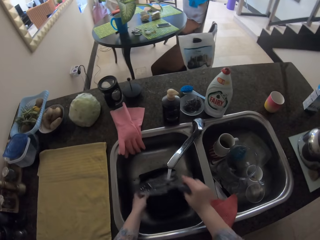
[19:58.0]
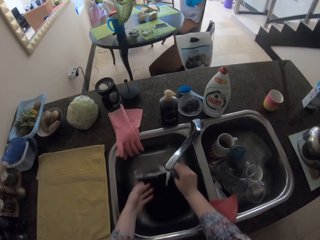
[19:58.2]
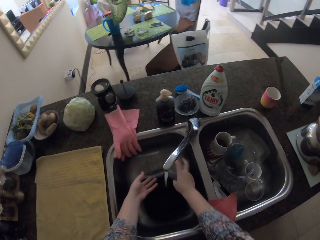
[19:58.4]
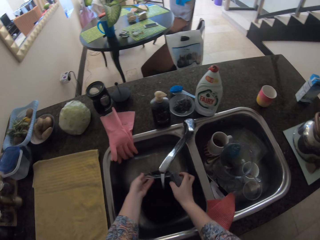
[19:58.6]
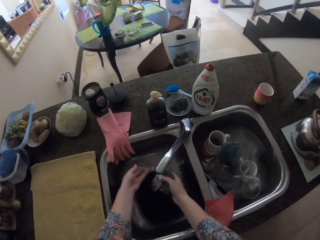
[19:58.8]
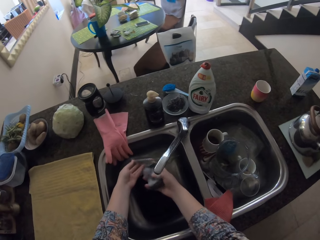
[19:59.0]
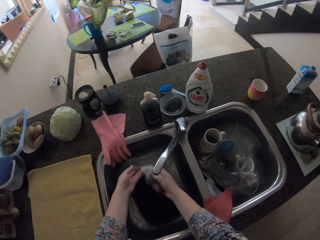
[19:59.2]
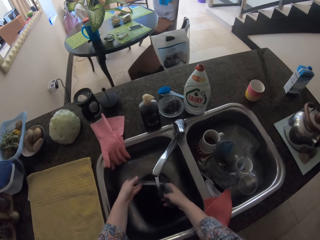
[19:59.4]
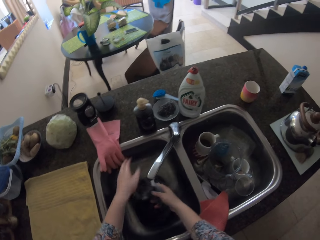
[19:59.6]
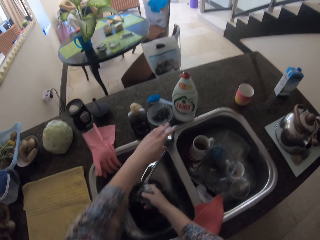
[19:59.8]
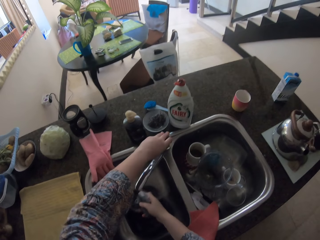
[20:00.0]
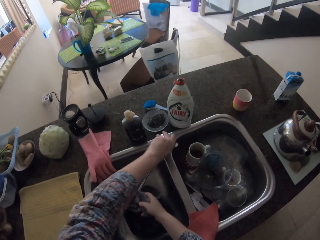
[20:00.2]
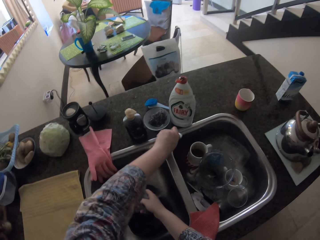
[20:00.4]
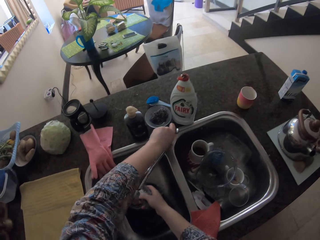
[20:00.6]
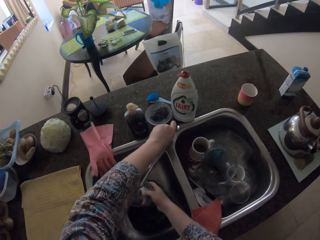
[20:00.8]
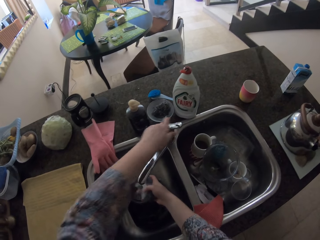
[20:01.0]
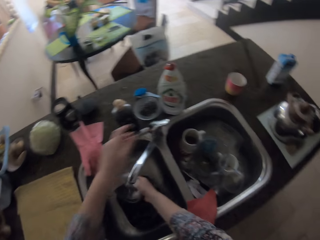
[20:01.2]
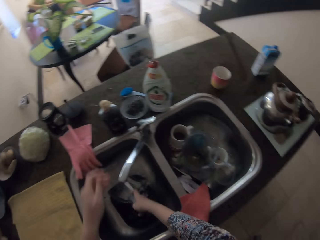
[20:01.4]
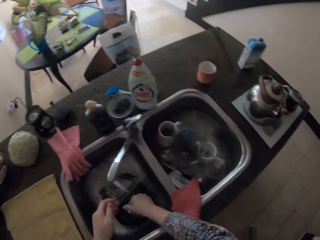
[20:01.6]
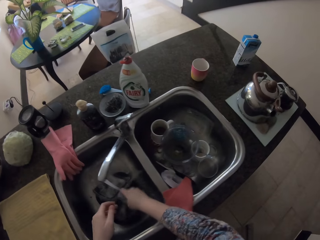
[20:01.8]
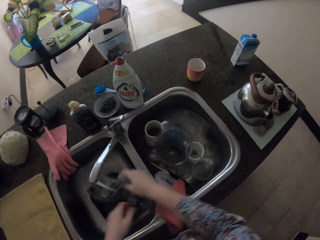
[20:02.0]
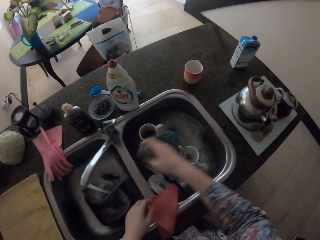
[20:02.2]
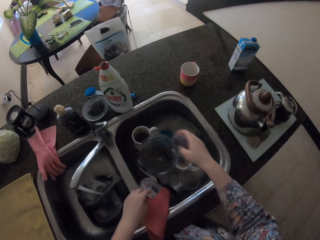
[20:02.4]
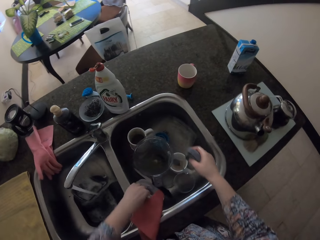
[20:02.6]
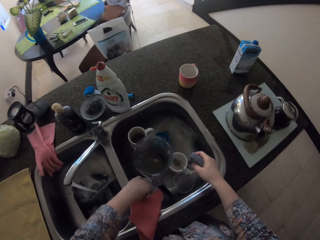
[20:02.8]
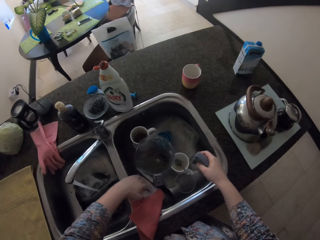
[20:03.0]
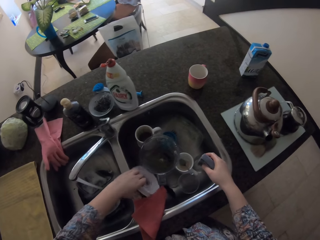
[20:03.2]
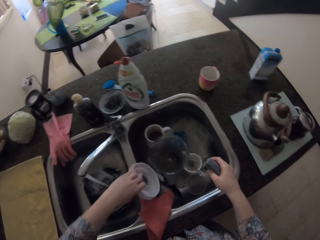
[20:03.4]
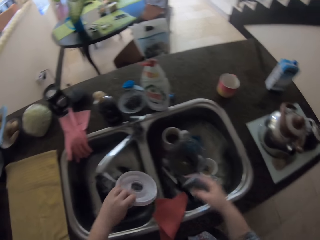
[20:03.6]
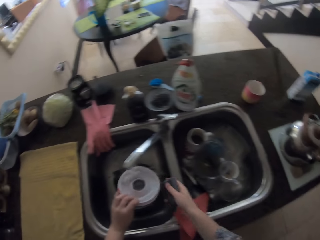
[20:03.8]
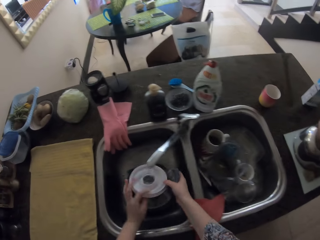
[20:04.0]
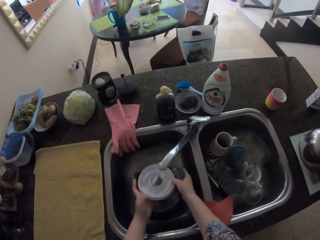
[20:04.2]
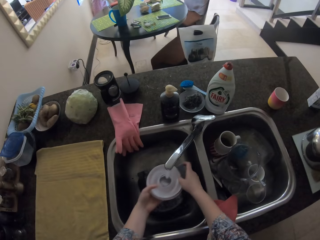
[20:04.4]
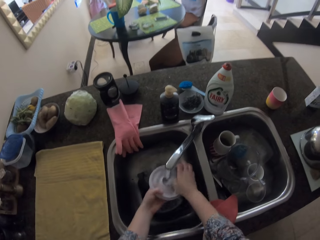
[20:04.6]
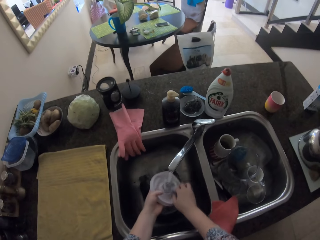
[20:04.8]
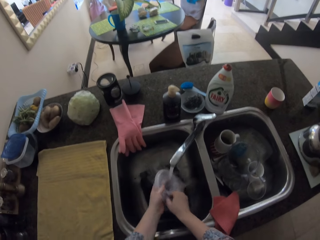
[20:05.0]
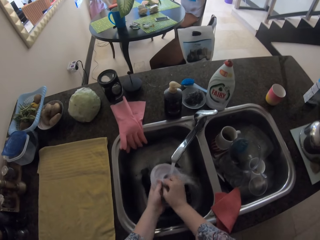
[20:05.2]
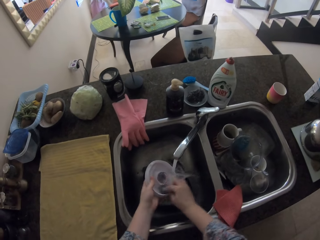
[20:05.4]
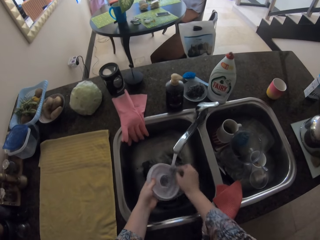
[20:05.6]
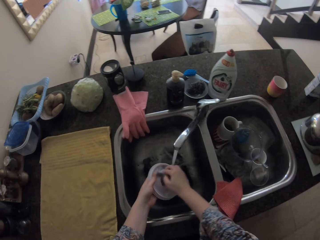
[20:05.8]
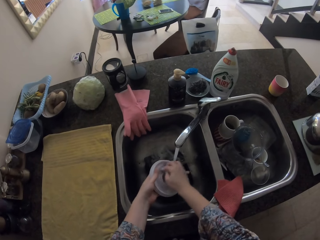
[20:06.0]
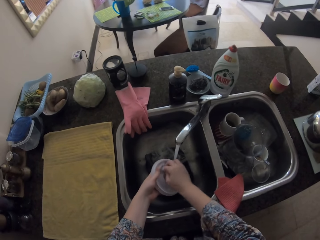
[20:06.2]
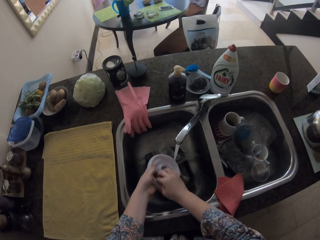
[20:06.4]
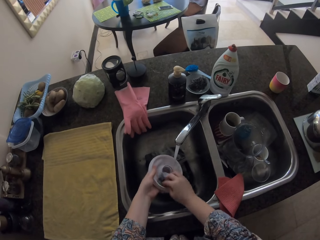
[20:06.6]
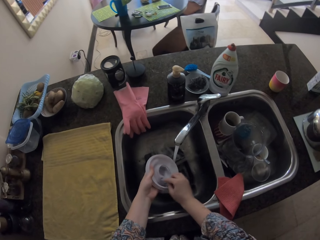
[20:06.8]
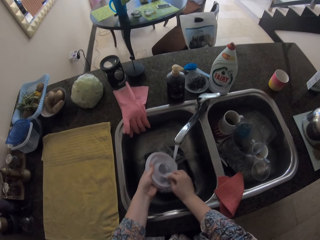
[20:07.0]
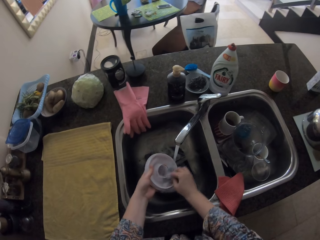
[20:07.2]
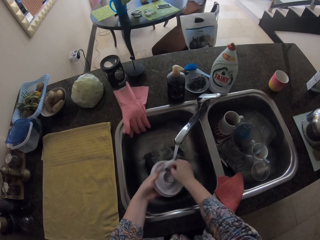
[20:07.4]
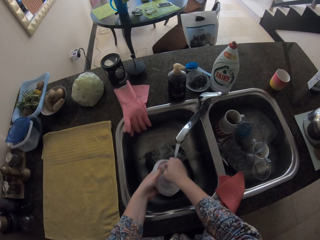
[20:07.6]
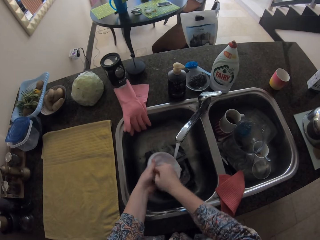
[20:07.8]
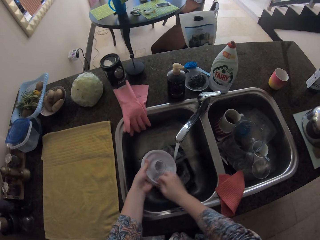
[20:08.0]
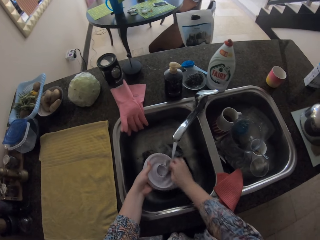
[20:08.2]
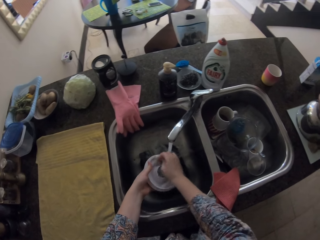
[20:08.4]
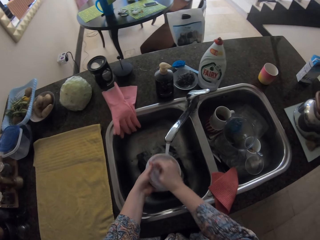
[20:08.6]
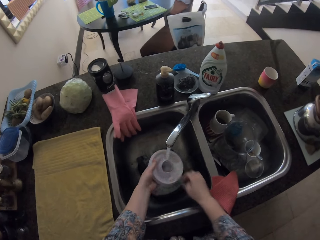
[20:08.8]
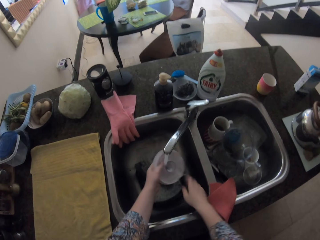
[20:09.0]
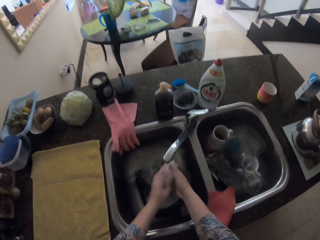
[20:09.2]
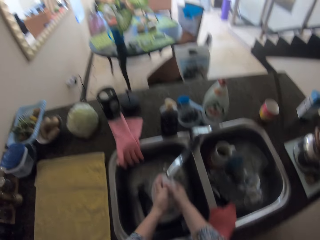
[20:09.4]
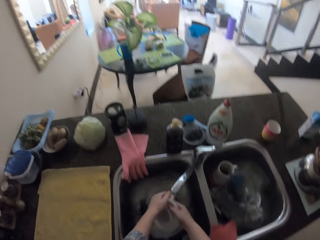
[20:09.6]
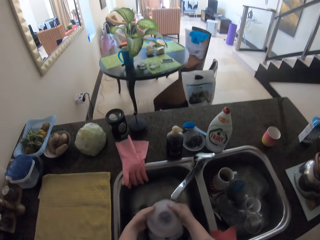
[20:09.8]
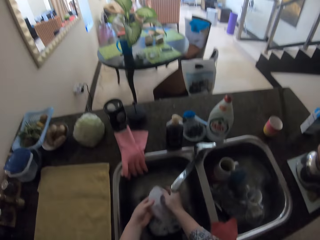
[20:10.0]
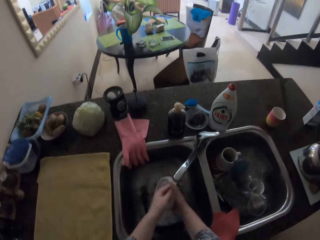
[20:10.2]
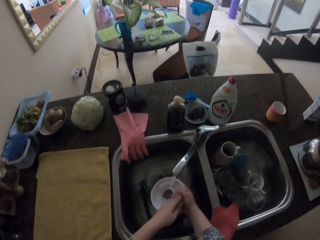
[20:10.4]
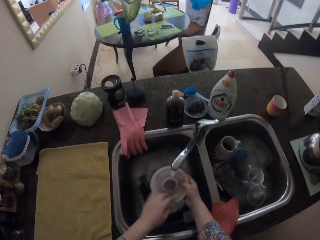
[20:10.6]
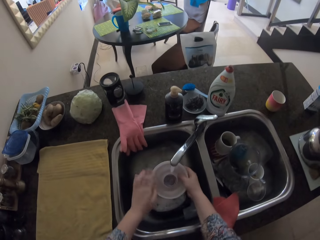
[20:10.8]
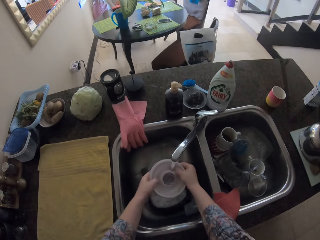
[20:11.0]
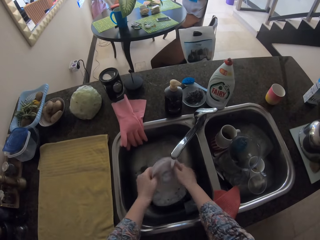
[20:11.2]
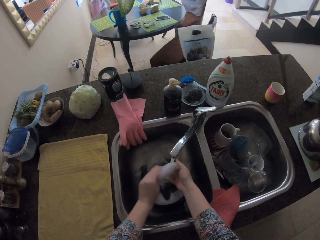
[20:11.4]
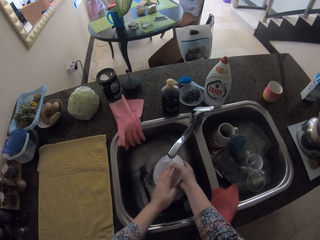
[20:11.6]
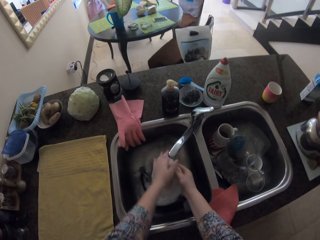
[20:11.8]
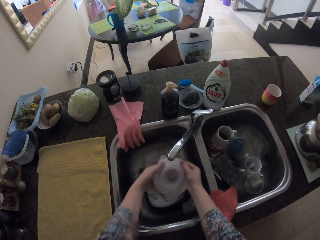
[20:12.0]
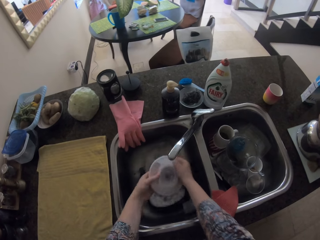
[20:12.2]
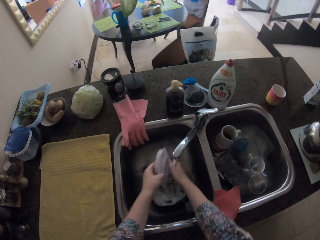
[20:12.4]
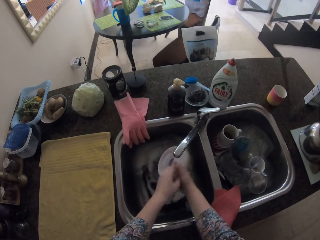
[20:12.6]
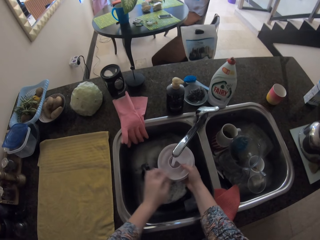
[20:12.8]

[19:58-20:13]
The camera wearer drops the plate in the sink. They rinse the sponge. They touch the tap. They regulate the sink. They pour water on the sponge. They swing their hand. They pick up a lid of the blender. They wash the lid of the blender with the sponge. They drop the sponge. They rinse the lid of the blender.

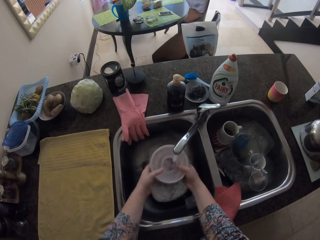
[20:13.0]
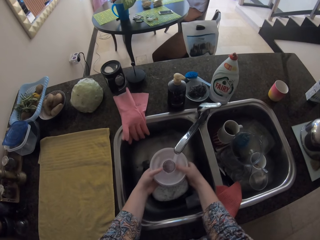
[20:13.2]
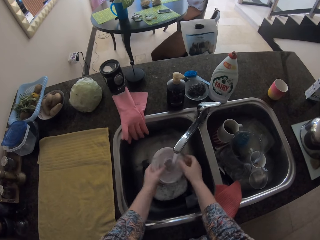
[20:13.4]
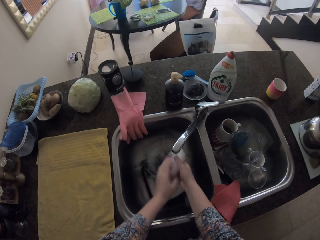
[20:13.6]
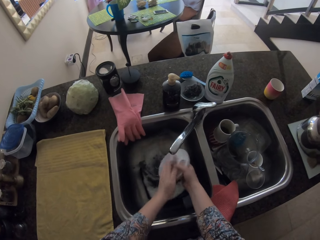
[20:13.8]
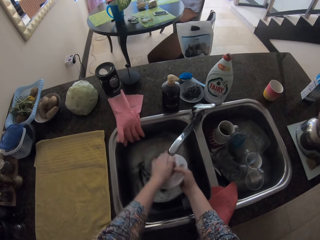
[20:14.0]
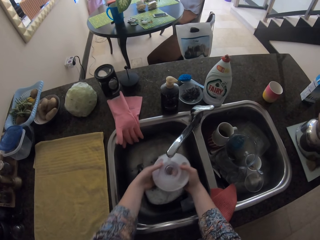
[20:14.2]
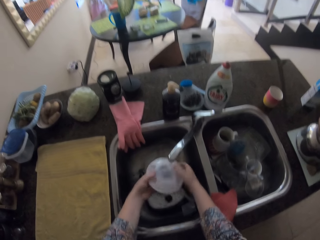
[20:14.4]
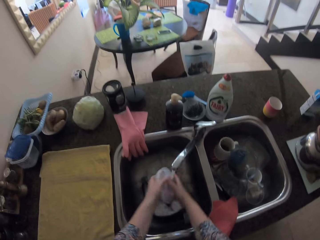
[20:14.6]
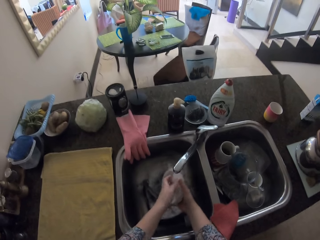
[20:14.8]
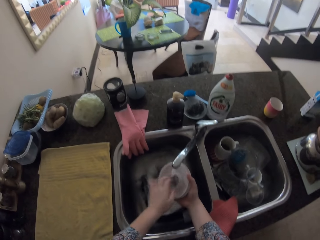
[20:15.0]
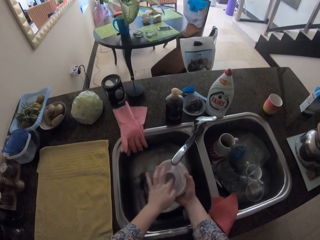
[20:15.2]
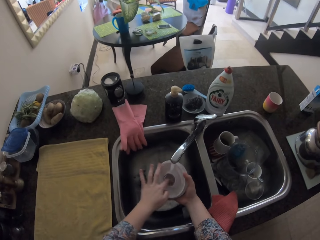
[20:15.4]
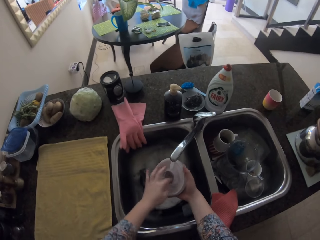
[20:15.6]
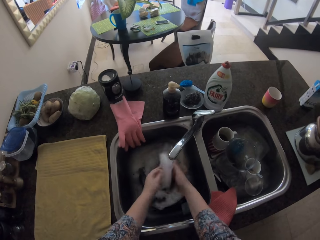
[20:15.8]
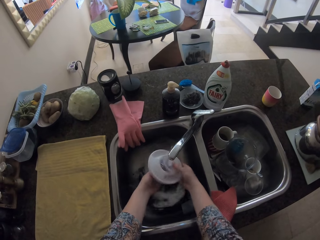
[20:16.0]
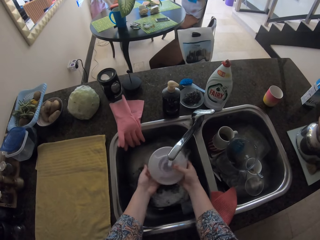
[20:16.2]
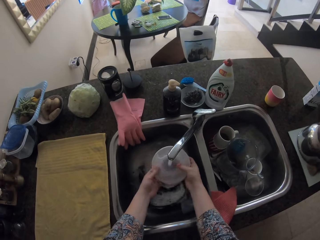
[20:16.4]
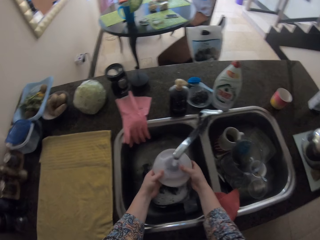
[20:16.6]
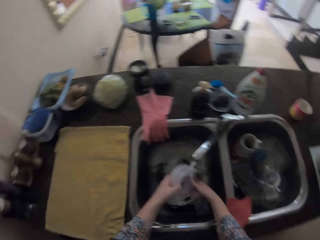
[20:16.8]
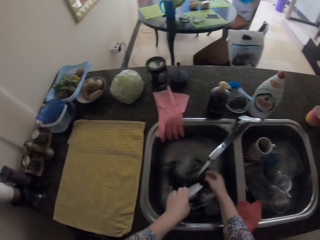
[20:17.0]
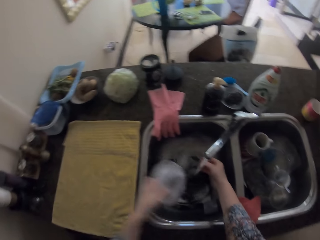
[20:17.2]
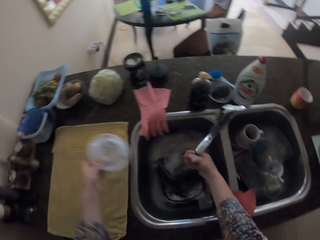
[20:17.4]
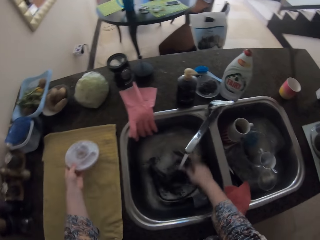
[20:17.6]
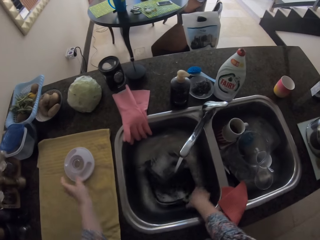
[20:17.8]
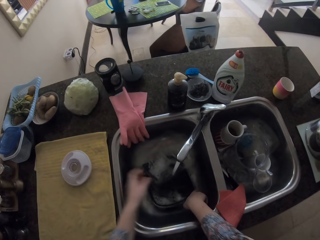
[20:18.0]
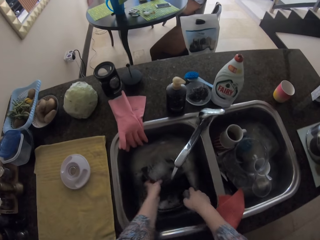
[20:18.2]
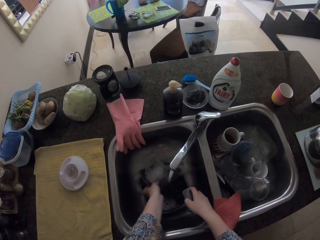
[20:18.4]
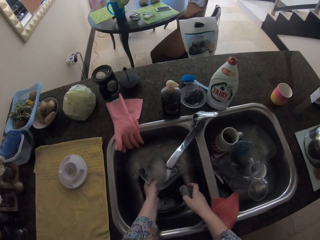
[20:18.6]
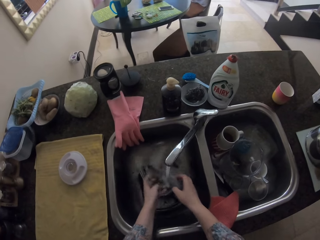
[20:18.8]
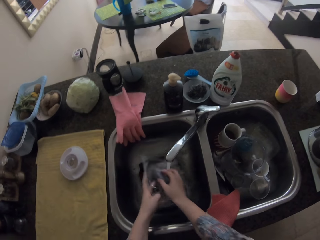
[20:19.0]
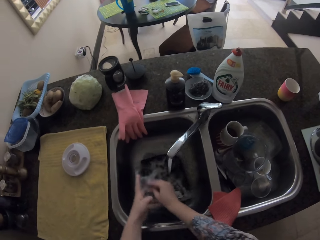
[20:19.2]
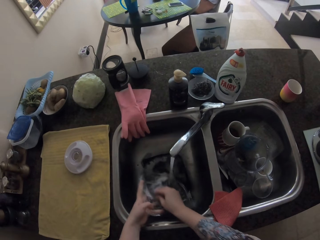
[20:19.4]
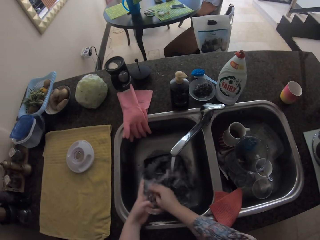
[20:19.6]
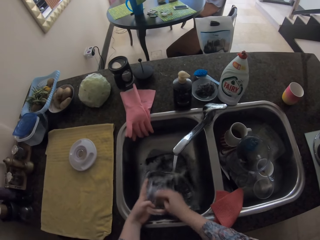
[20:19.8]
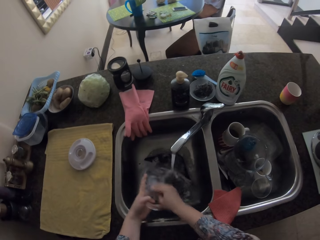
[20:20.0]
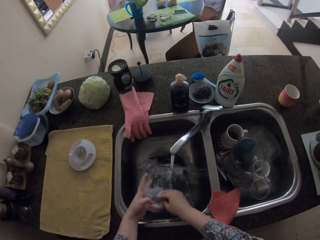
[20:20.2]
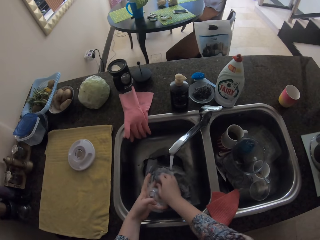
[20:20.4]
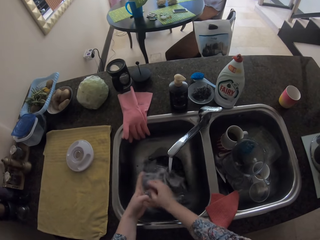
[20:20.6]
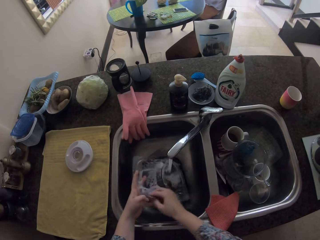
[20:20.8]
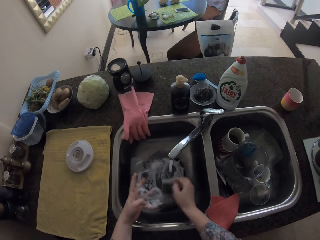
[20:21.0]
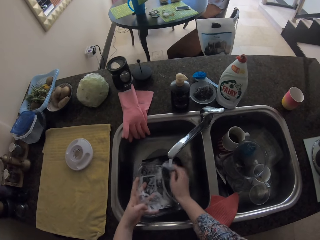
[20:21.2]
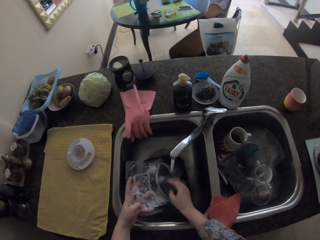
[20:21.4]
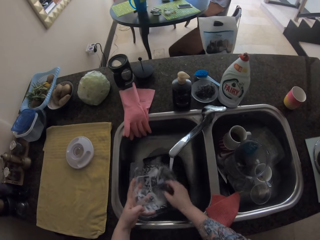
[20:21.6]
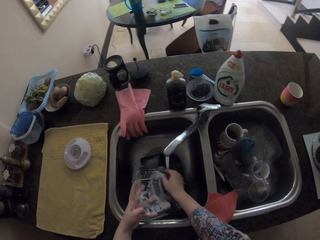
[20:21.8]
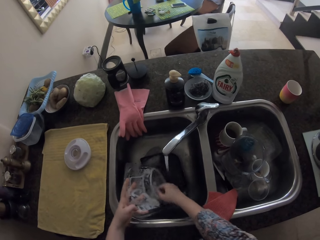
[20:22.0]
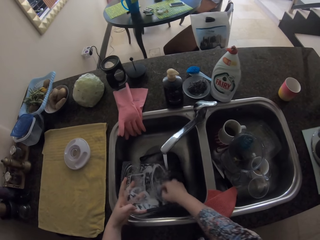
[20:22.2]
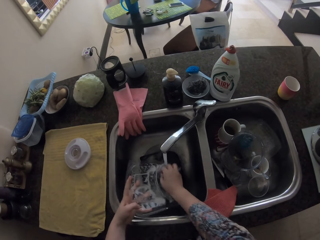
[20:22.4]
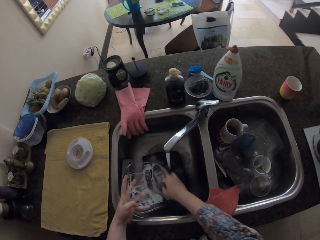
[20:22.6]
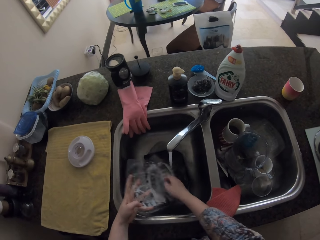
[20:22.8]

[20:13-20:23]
The camera wearer swings their hand. They put the lid on the towel. They swing their hand. They pick up a plastic container. They wash the plastic container.
